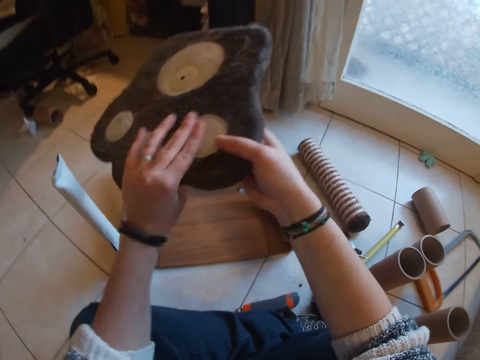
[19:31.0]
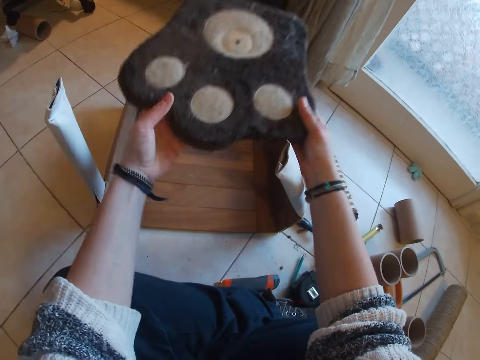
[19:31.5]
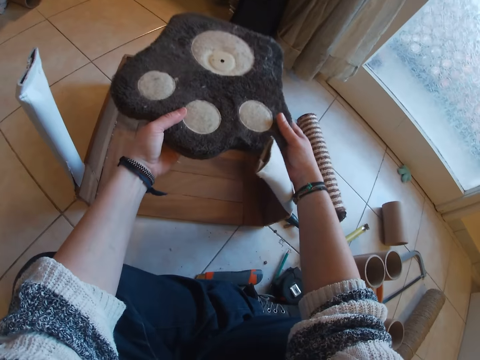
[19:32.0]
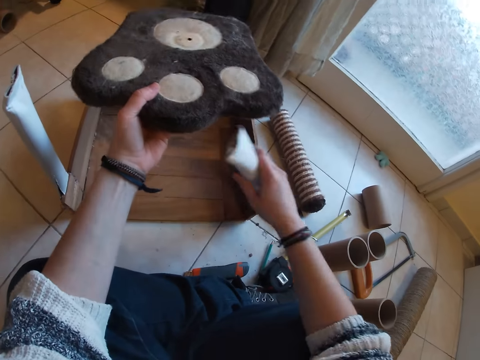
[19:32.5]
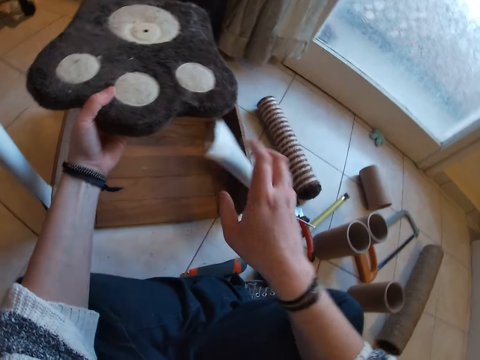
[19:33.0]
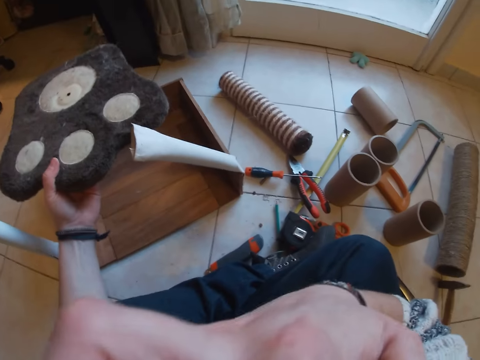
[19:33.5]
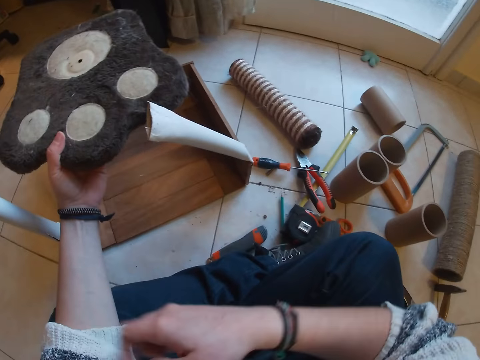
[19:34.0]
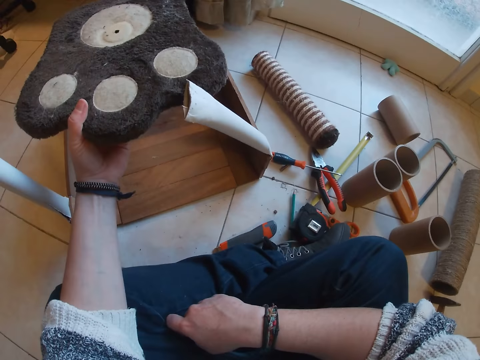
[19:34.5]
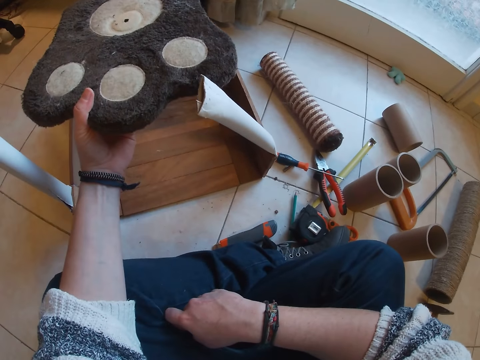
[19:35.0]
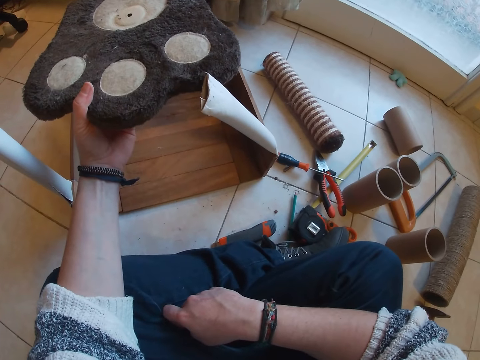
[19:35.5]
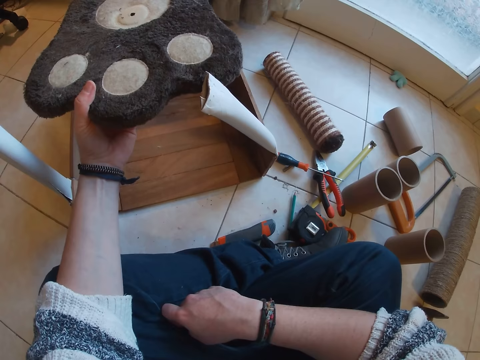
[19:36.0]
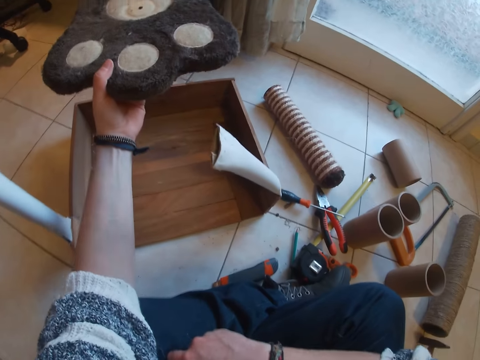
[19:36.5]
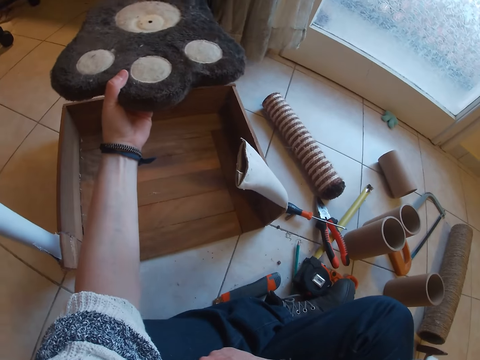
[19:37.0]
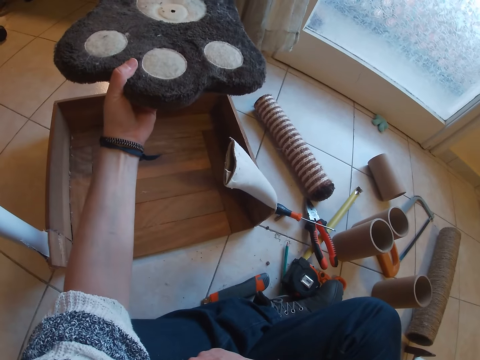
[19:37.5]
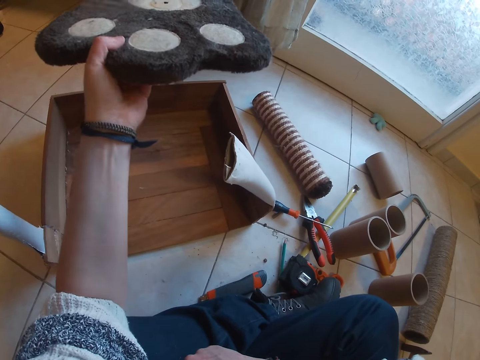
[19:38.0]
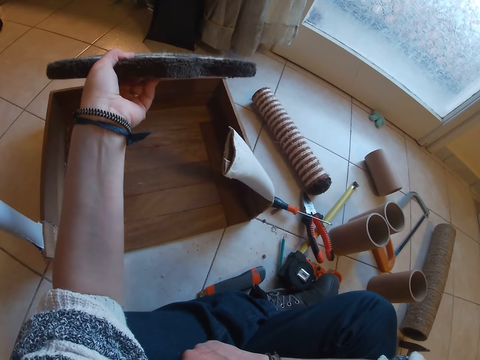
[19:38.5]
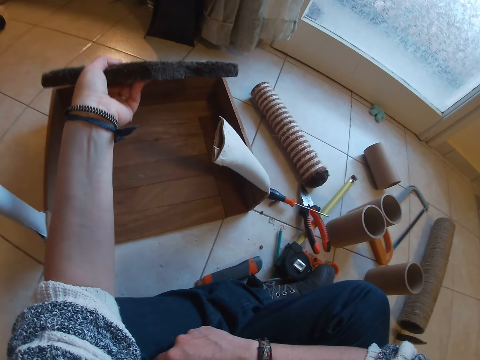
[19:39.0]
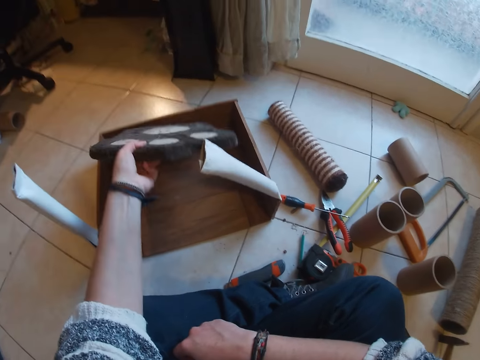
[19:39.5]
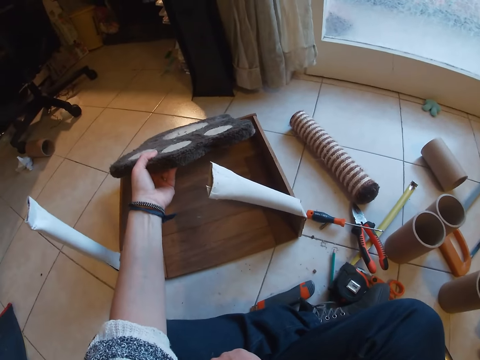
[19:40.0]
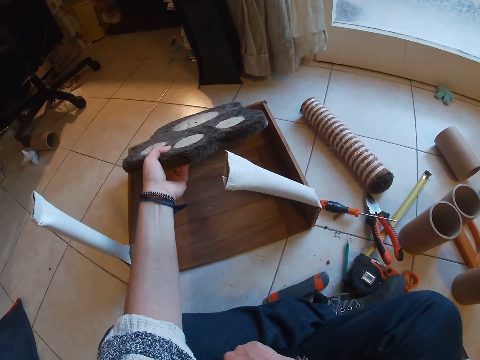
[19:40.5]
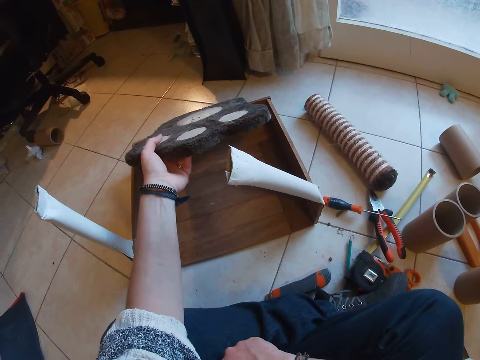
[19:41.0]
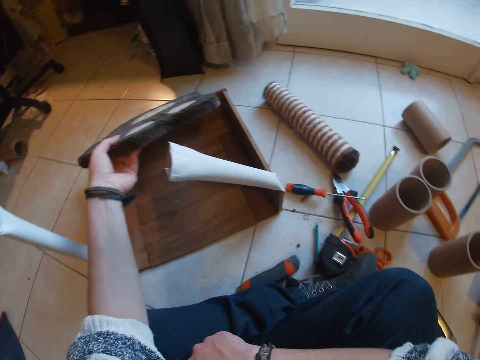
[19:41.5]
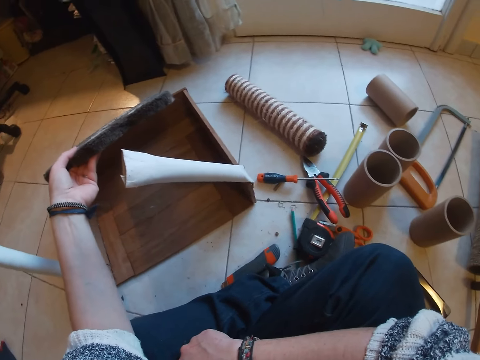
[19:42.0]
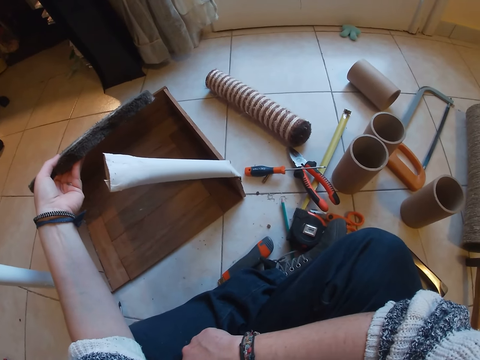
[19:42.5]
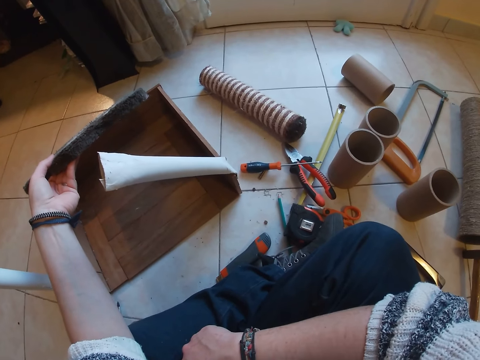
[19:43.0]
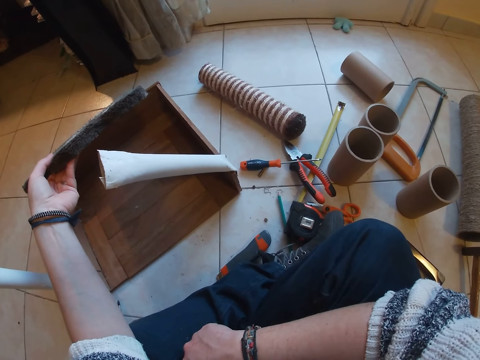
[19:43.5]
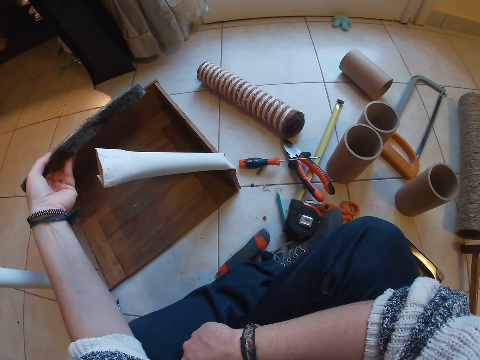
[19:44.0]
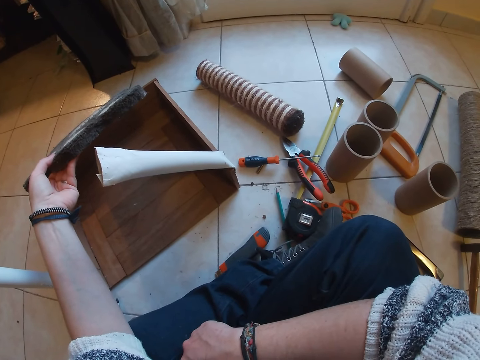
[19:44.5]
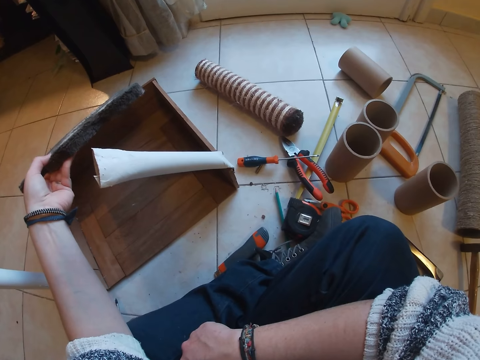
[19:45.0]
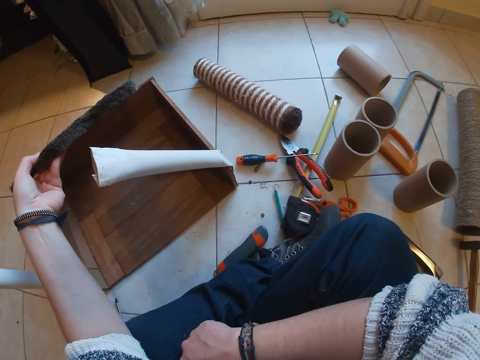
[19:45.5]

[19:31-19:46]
The camera wearer holds the board with both hands. She moves the tube with her right hand. She itches the face. She holds the timber with the left hand. She places the board on a box with her left hand.

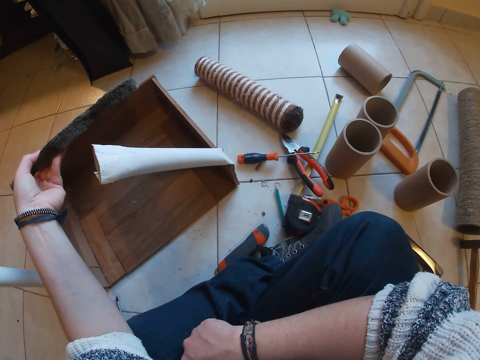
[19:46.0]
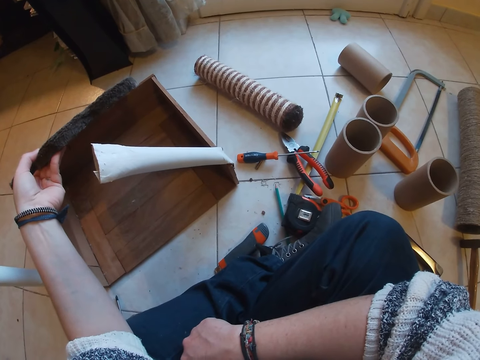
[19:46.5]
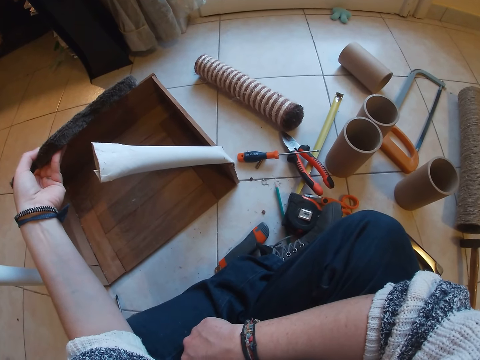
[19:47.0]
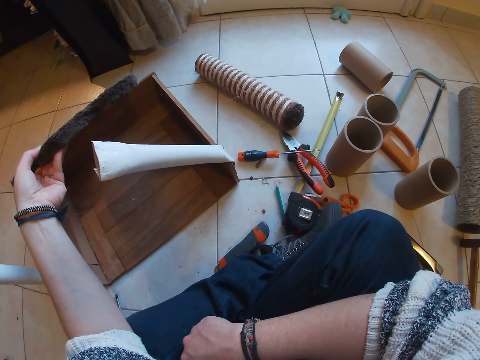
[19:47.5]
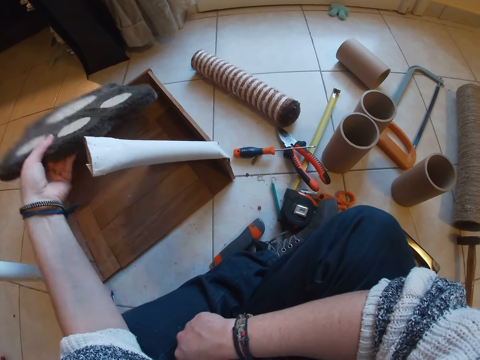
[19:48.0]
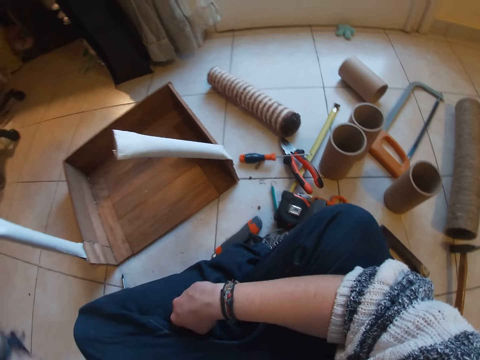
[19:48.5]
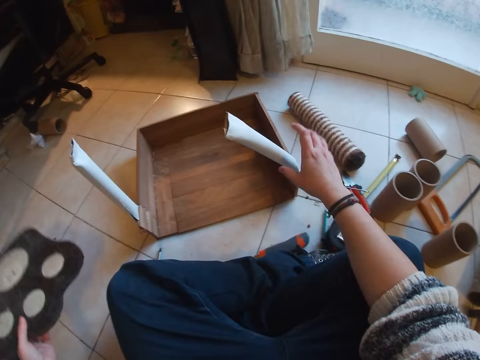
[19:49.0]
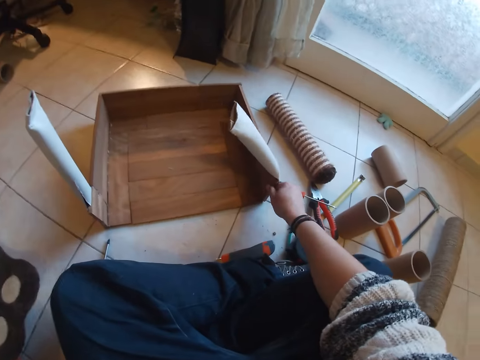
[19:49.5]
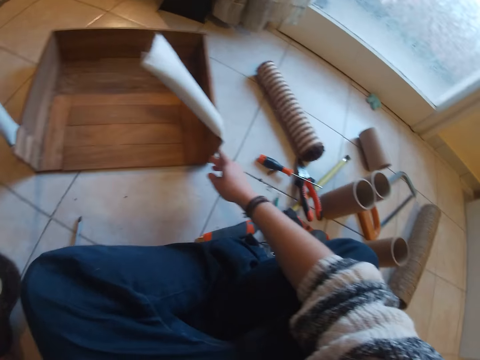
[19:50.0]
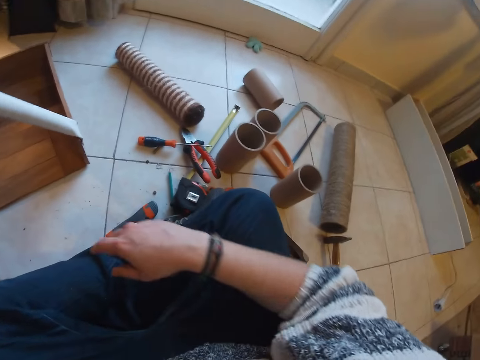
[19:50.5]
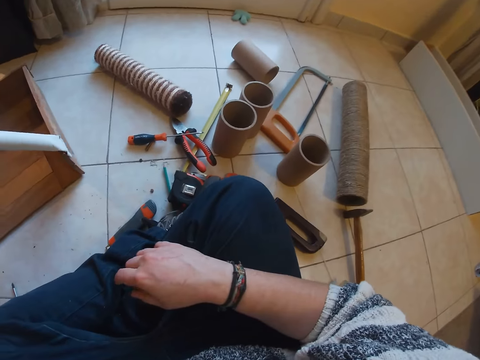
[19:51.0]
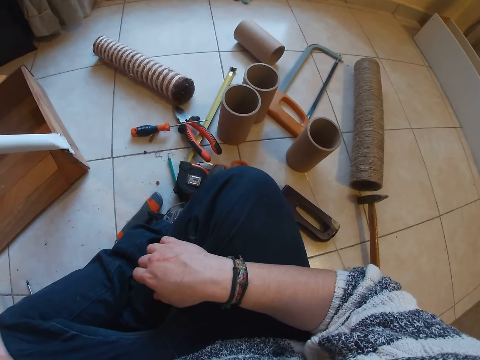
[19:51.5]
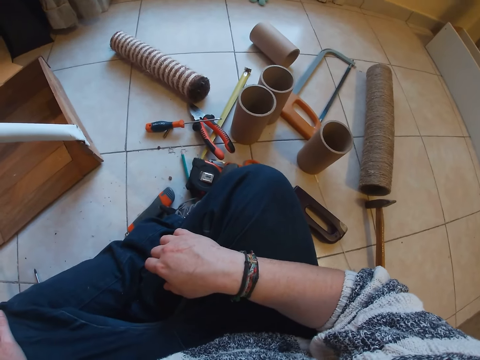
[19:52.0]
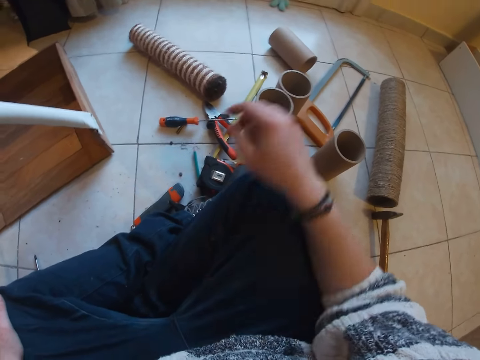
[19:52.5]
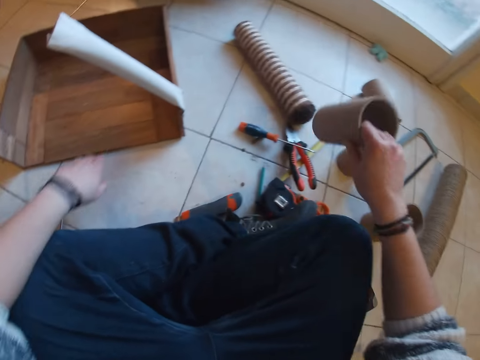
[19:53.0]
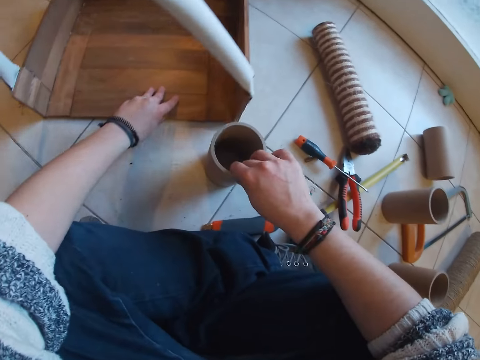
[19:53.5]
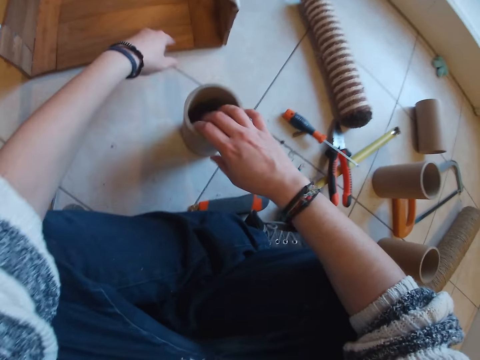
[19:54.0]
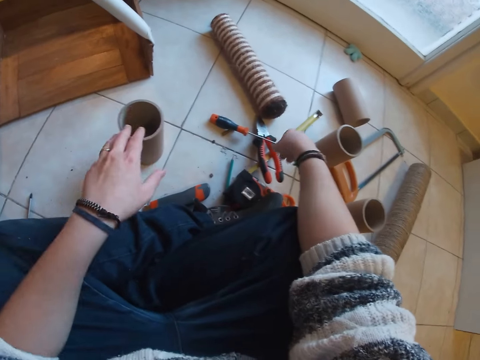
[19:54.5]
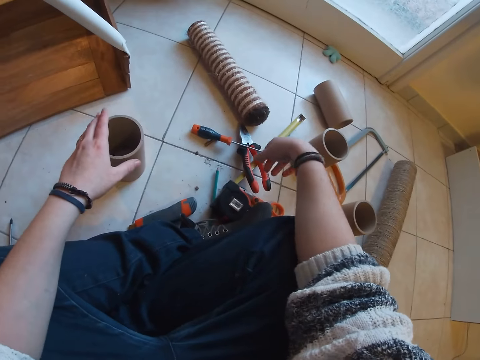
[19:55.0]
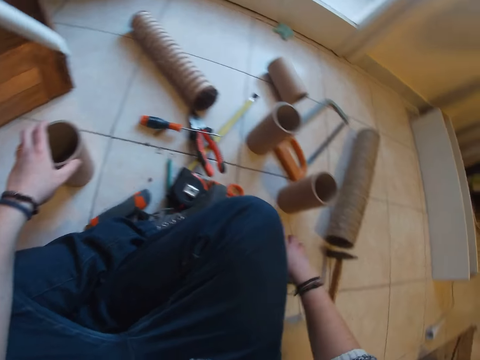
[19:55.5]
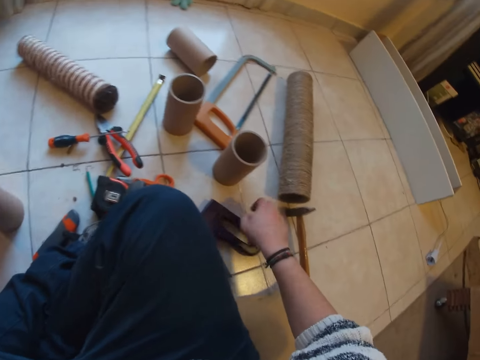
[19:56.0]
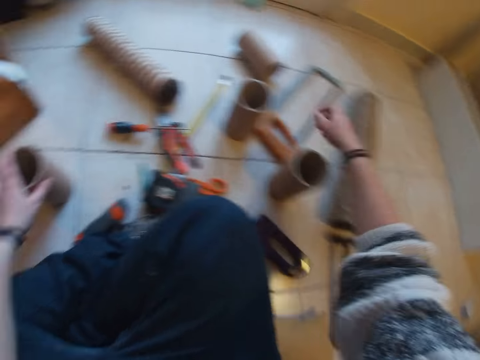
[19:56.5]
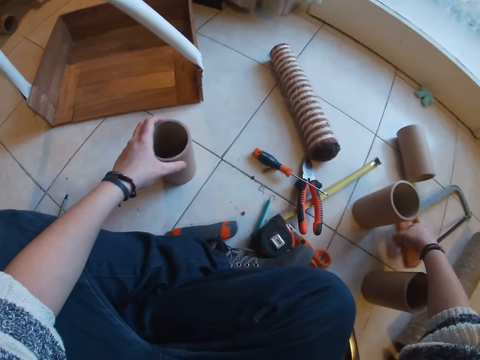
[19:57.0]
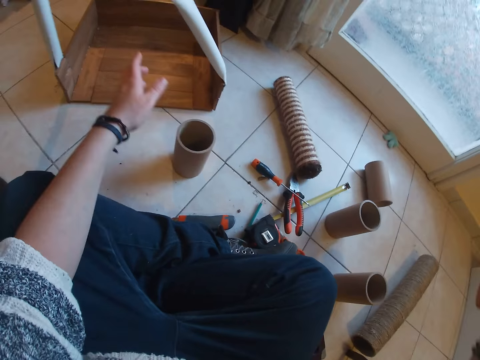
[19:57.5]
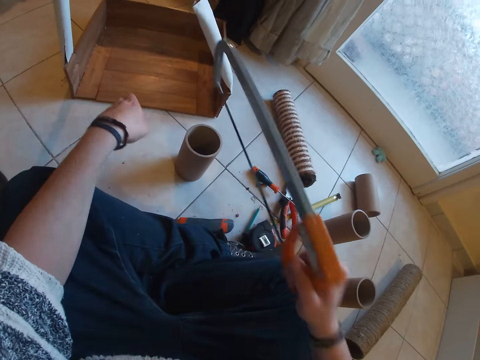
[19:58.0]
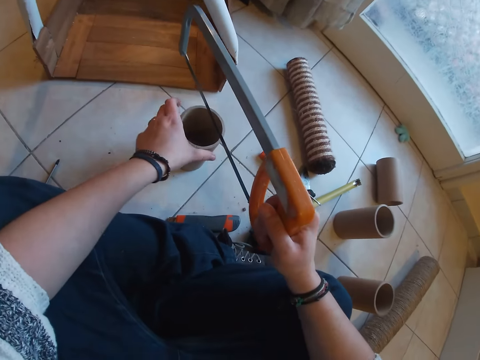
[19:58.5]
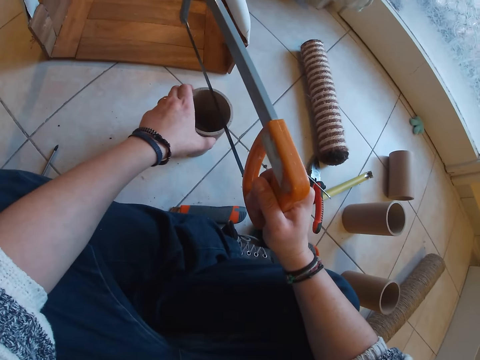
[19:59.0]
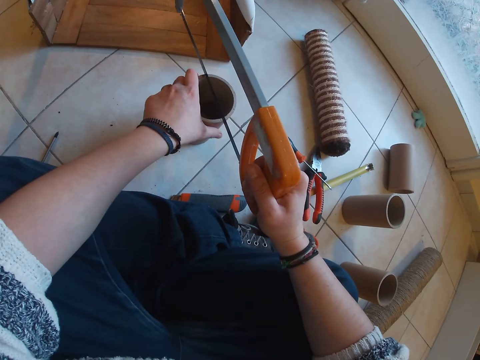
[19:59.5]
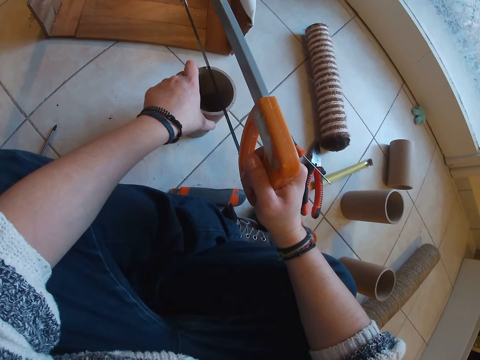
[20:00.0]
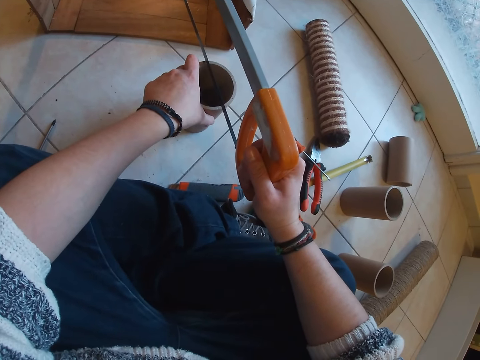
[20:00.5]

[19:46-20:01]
The camera wearer places the board in her left hand on the floor. She moves the box with her right hand. She moves the timber. She picks a cardboard tube from the floor with her right hand. She places the cardboard tube in her right hand on the floor. She moves the box with her left hand. She picks a bow saw from the table with her right hand. She saws the cardboard tube with the bow saw in her left hand.
